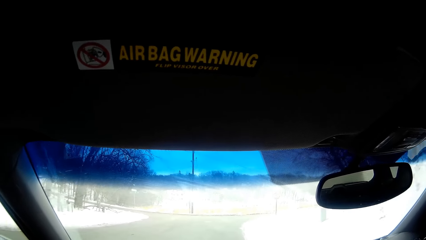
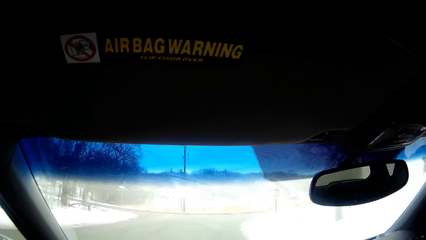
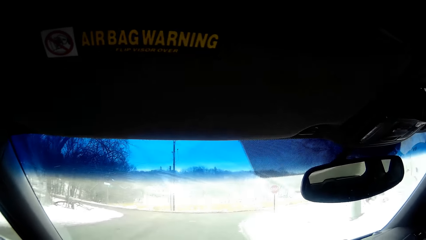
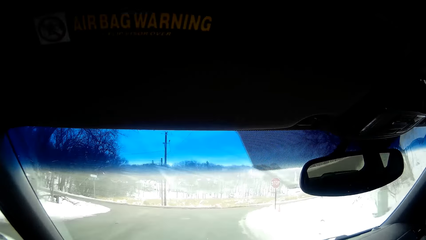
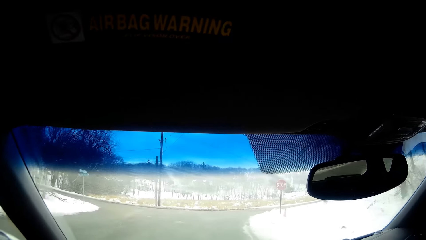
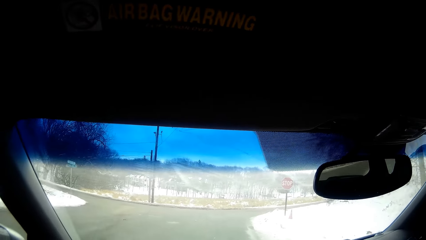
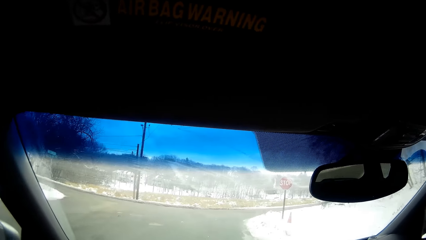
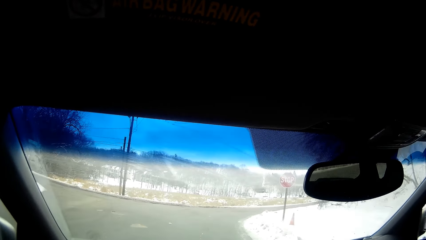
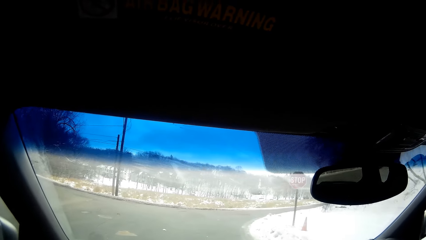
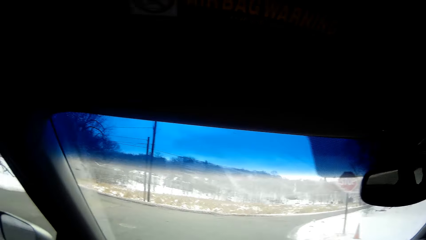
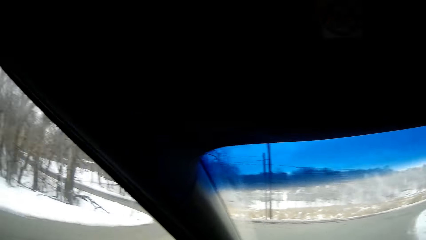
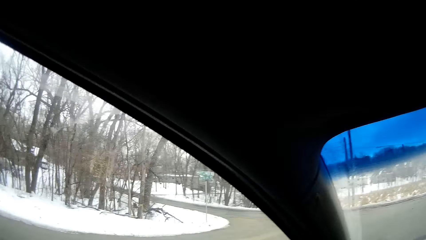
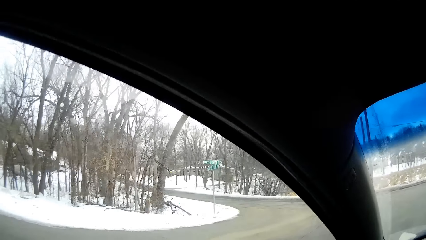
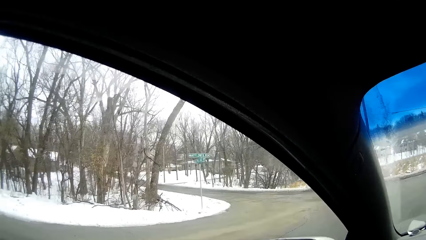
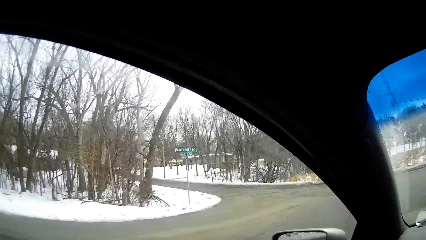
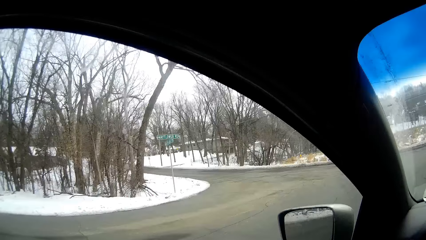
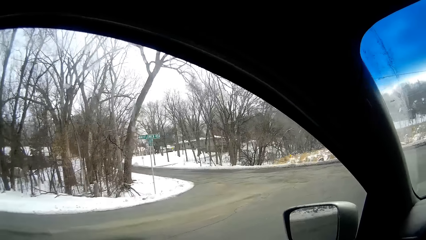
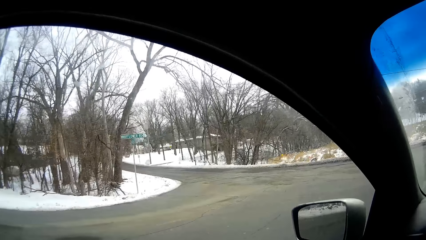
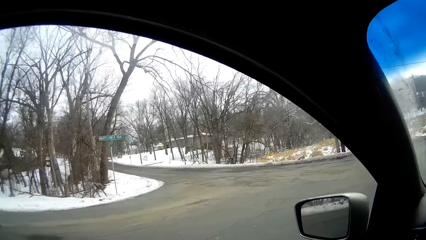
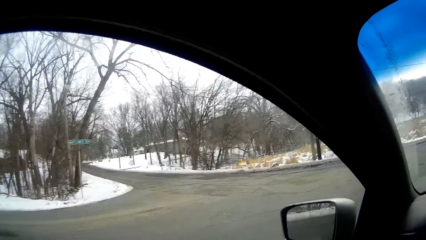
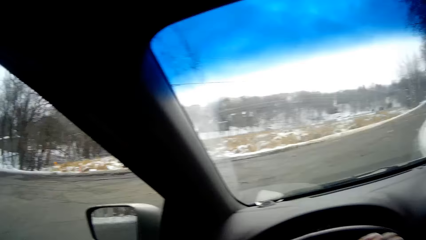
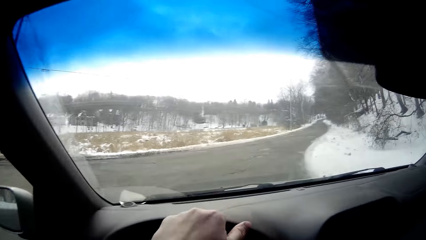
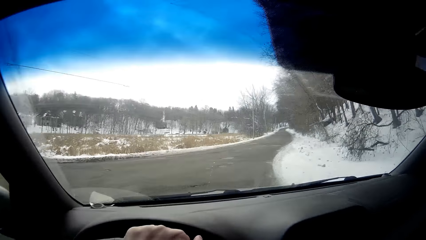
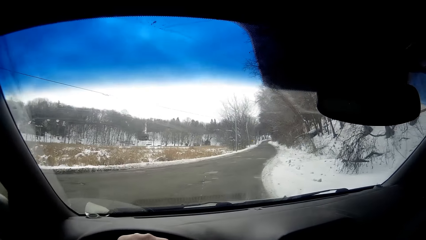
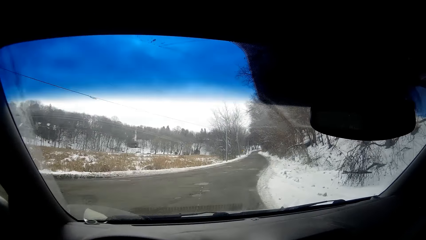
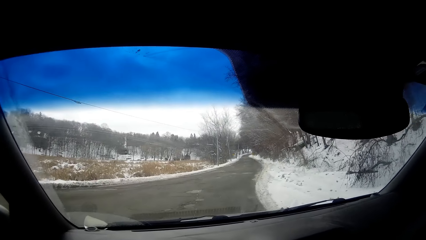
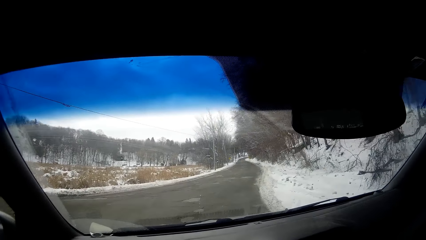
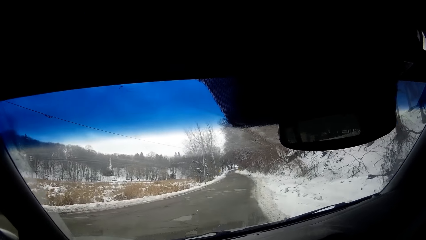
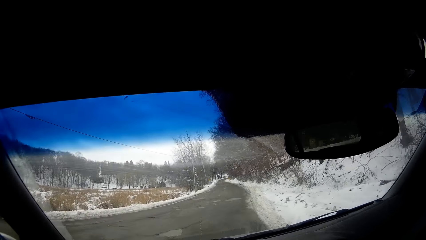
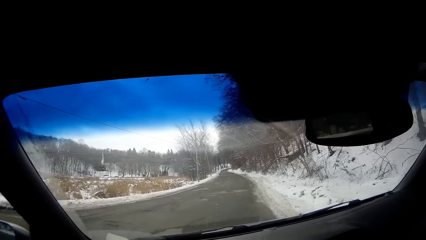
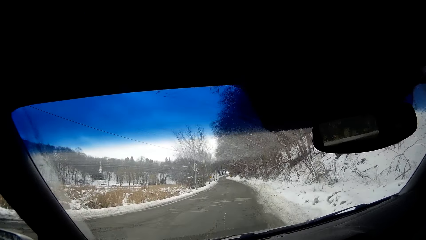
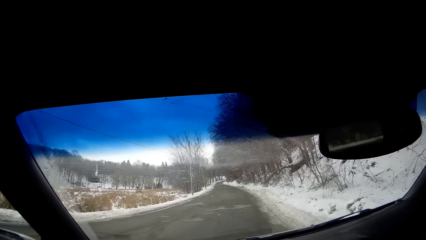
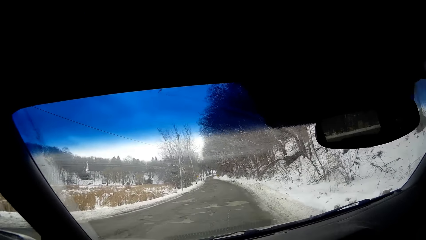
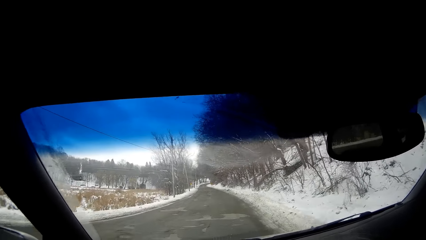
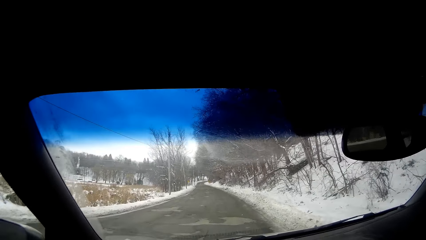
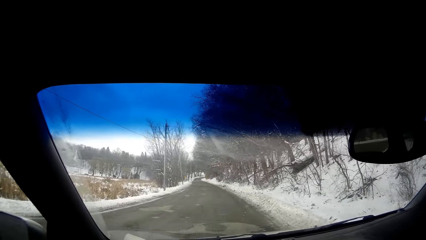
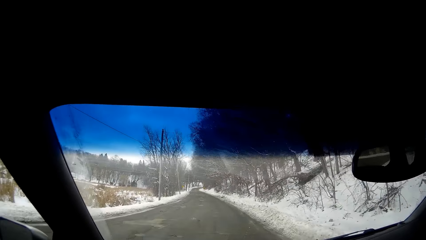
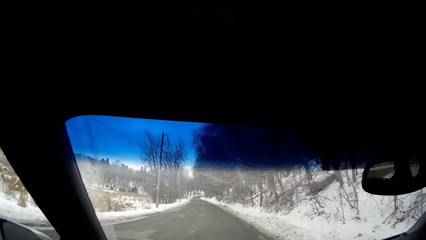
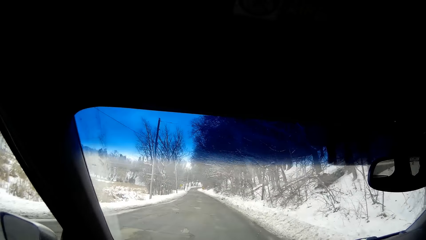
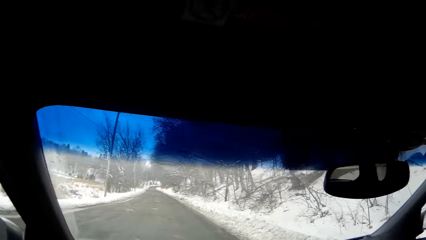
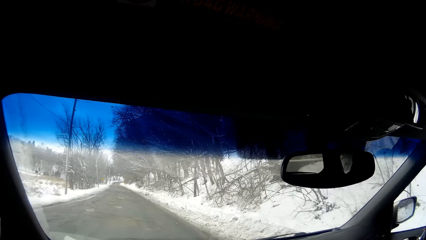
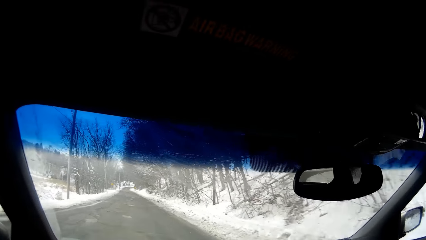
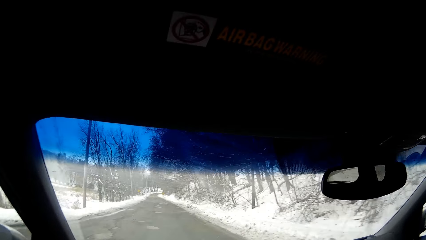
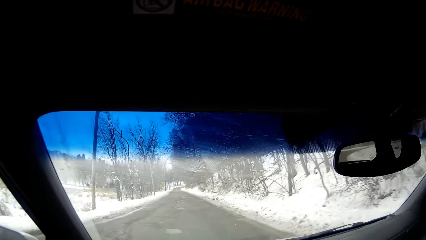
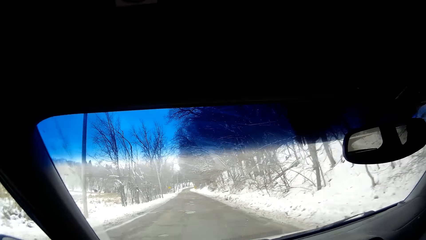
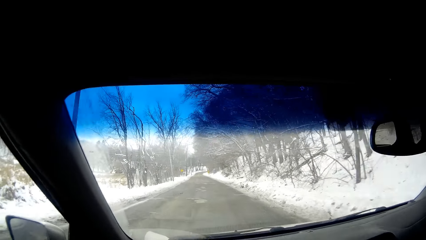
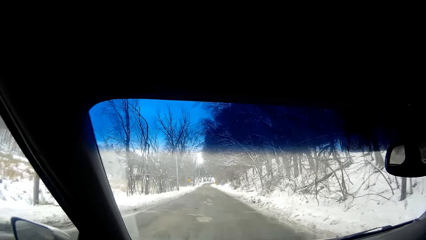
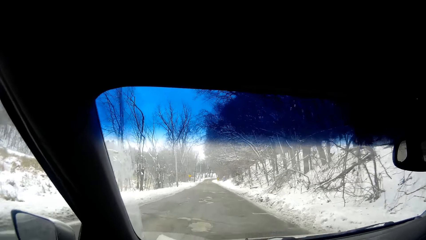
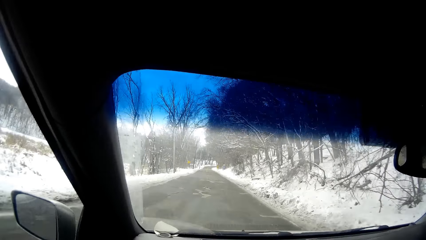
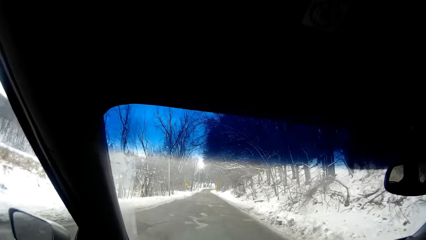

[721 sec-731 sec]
The camera wearer looks around. They drive on the road. They take a right turn. They drive on the road.

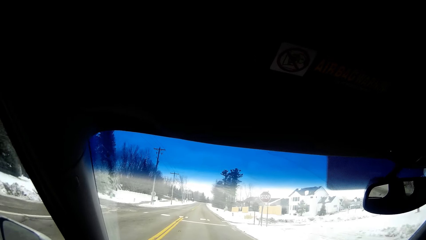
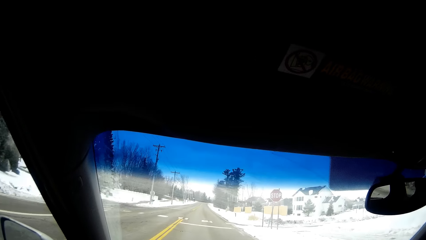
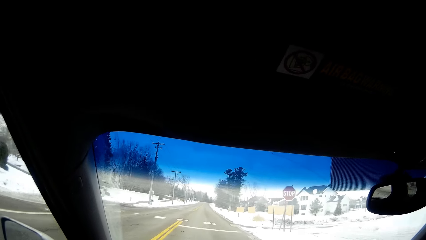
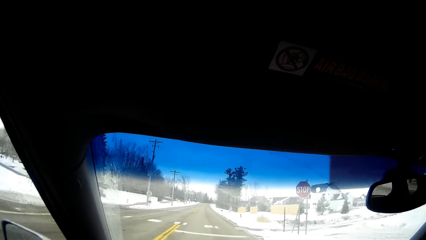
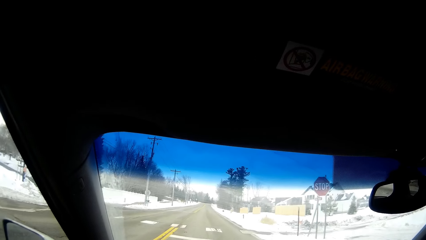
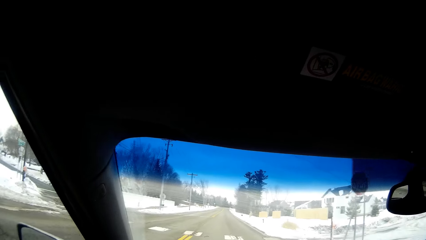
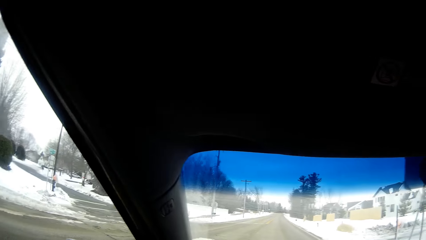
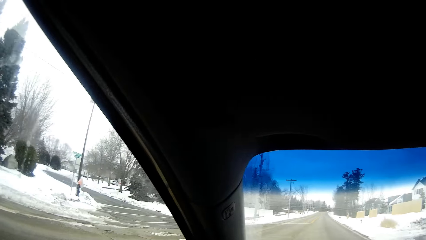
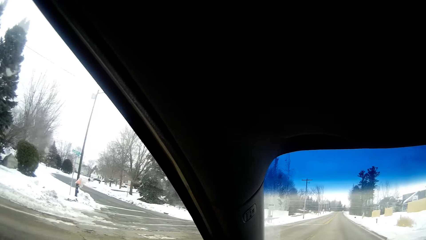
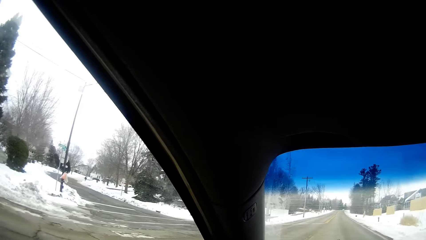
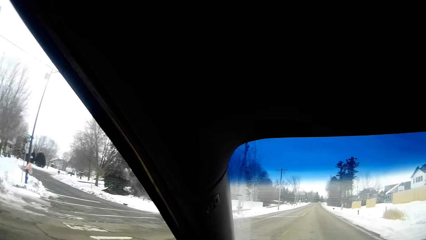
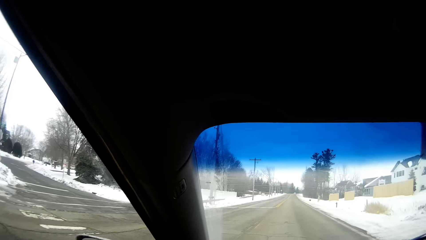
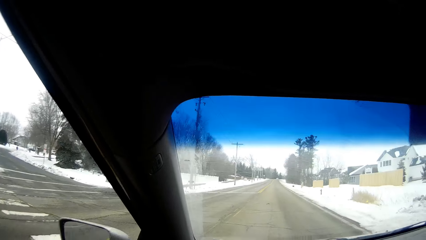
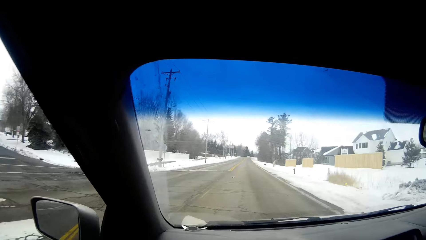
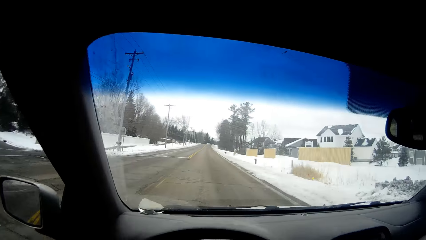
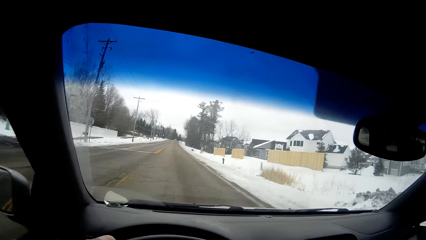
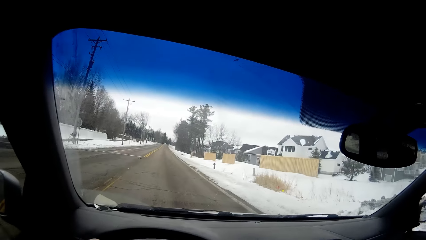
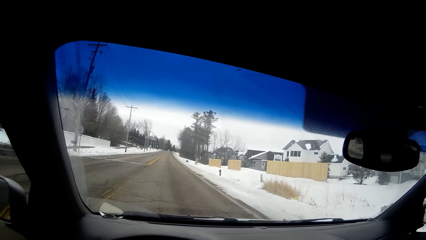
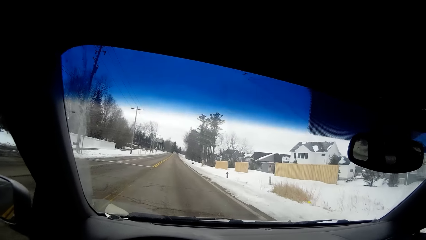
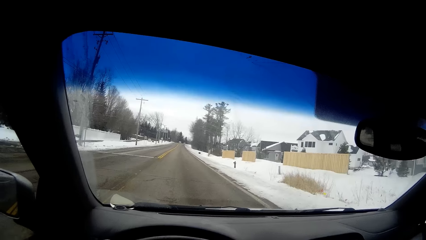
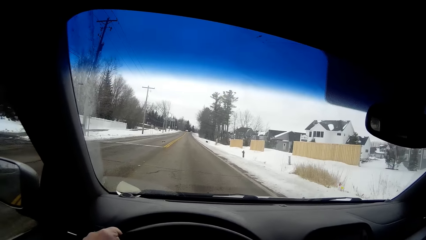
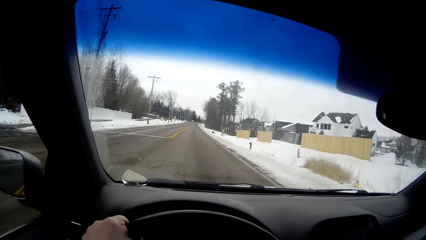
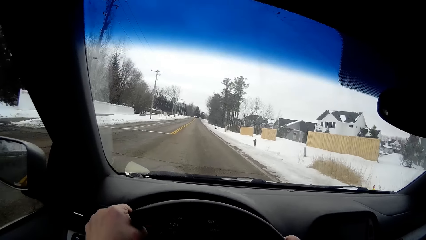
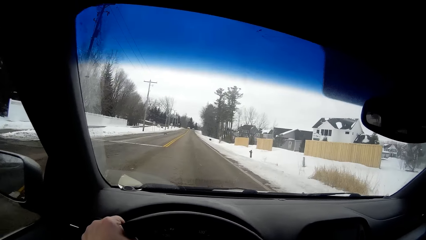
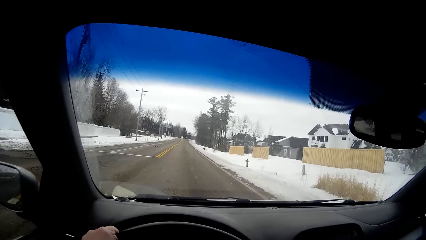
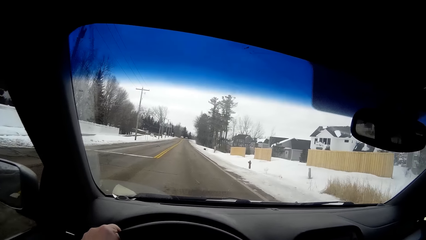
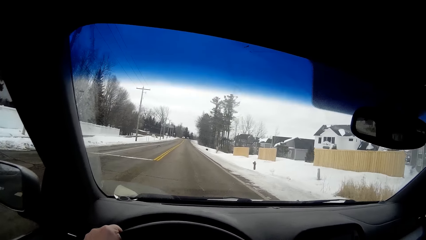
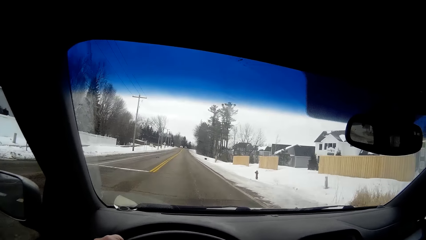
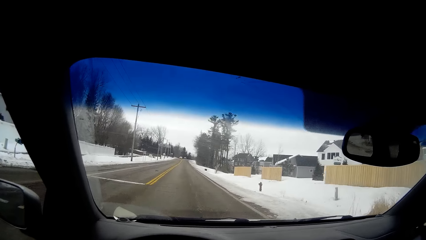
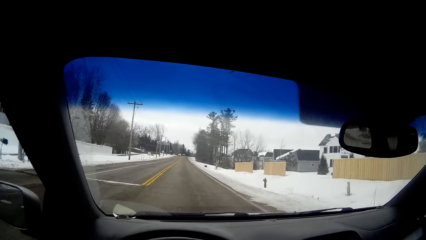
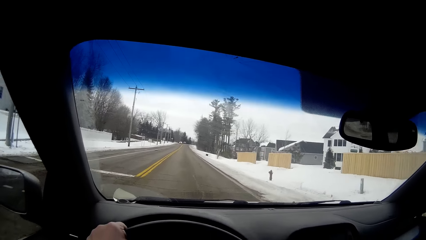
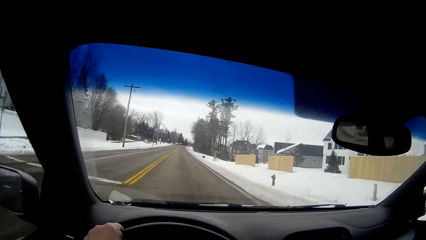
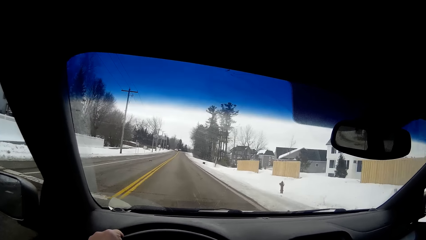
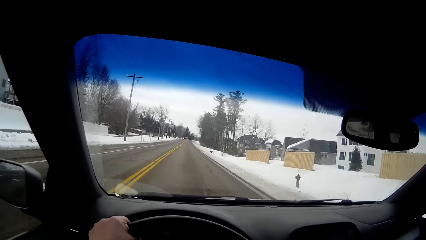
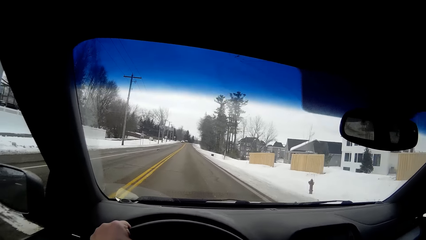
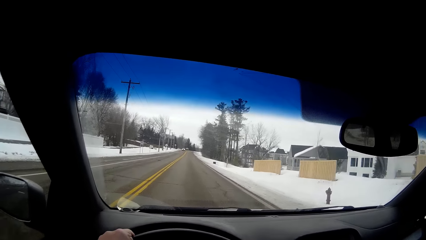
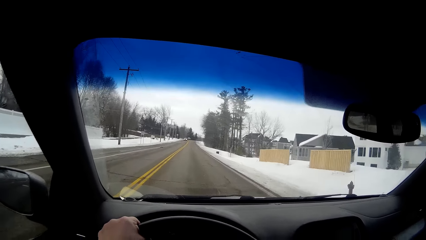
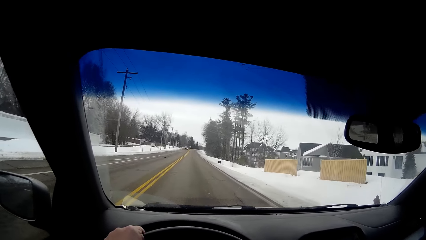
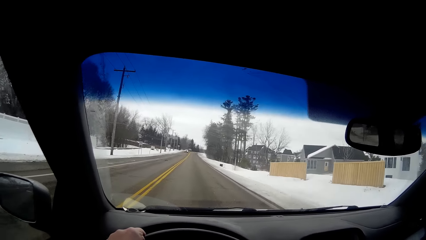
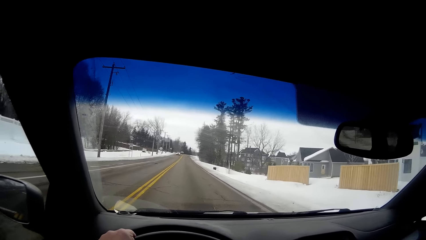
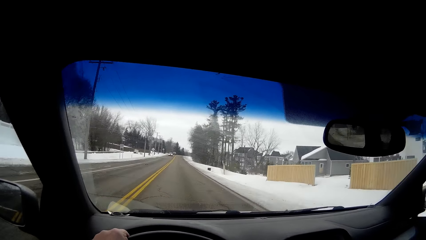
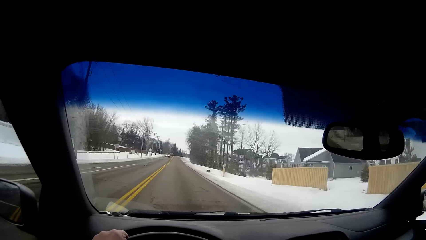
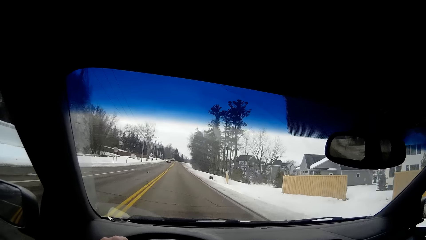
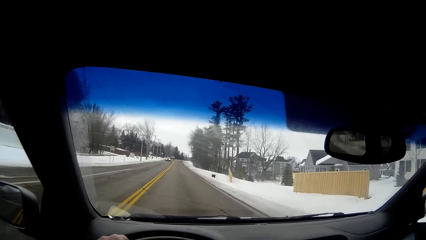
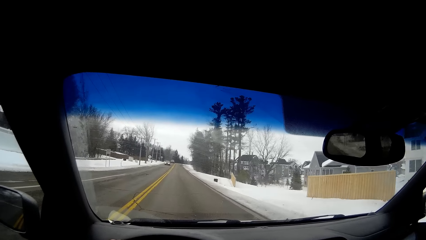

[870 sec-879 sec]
The camera wearer looks around. They drive on the road.
